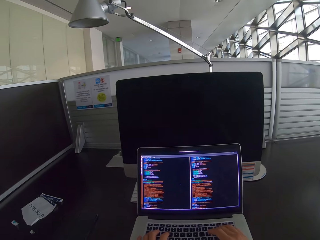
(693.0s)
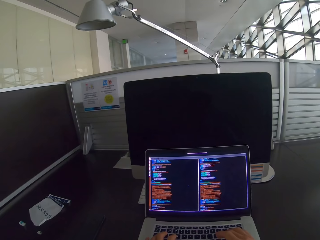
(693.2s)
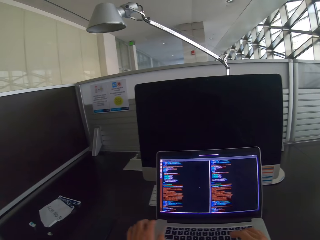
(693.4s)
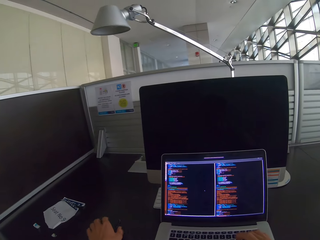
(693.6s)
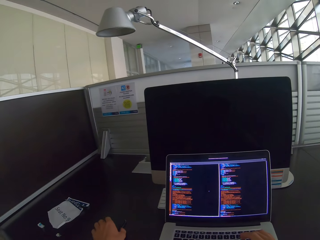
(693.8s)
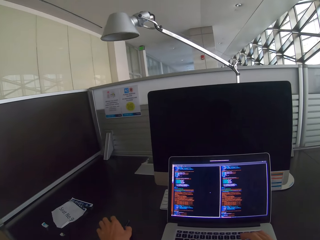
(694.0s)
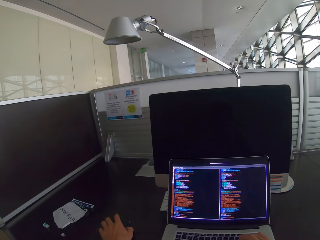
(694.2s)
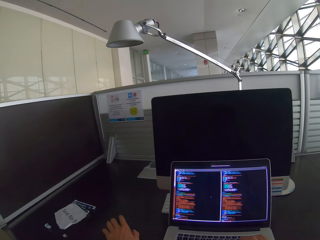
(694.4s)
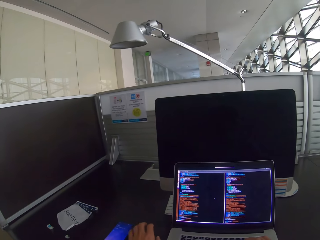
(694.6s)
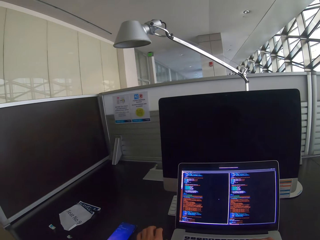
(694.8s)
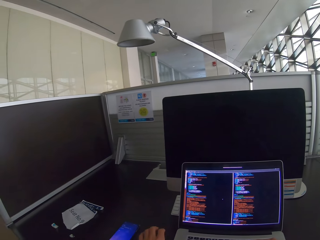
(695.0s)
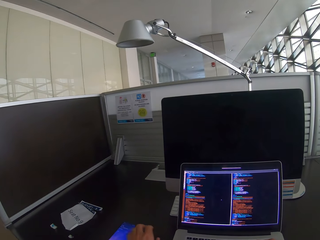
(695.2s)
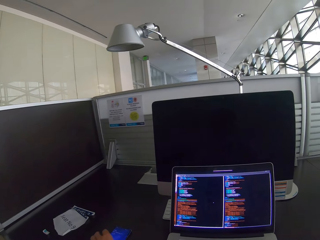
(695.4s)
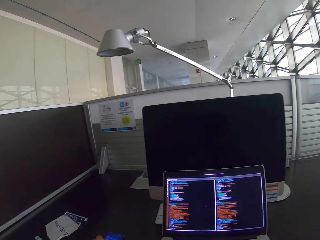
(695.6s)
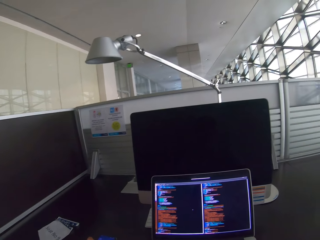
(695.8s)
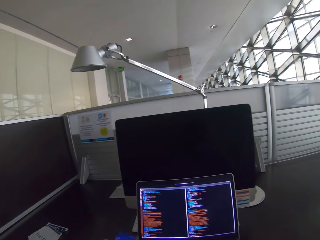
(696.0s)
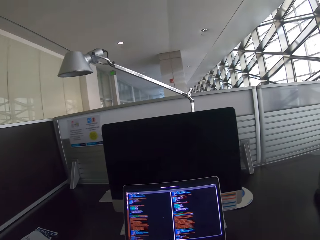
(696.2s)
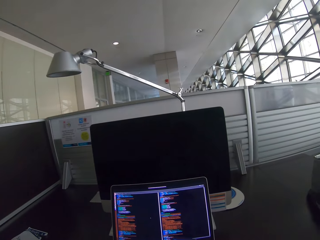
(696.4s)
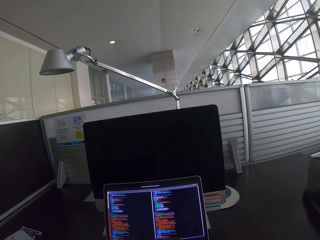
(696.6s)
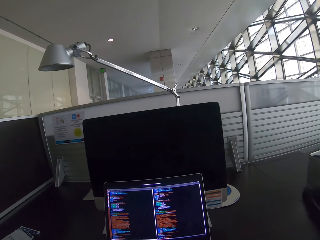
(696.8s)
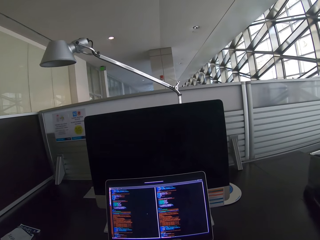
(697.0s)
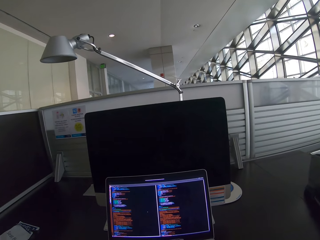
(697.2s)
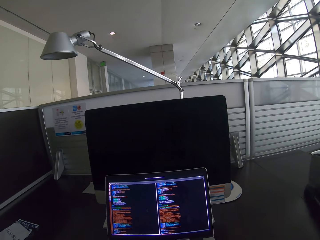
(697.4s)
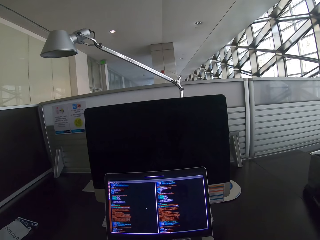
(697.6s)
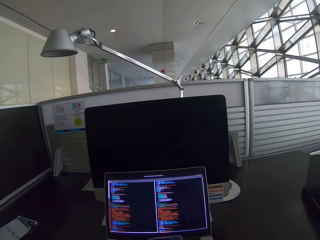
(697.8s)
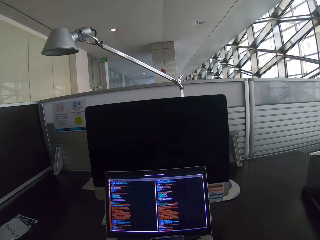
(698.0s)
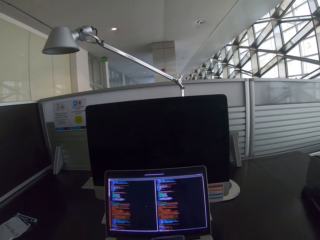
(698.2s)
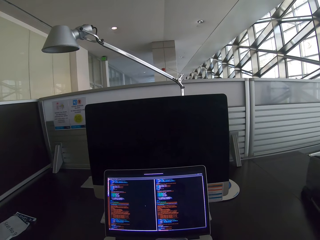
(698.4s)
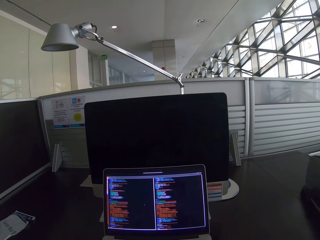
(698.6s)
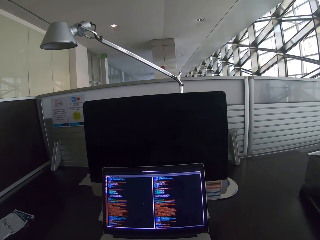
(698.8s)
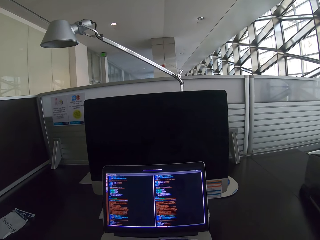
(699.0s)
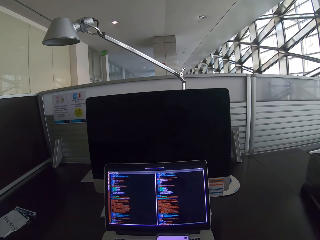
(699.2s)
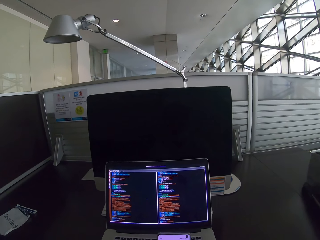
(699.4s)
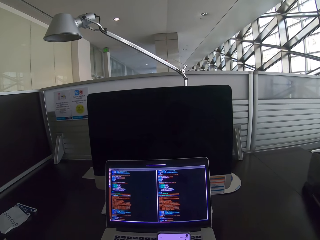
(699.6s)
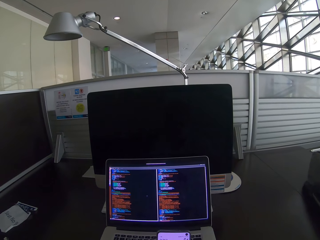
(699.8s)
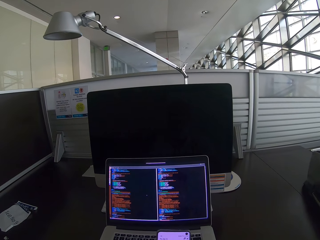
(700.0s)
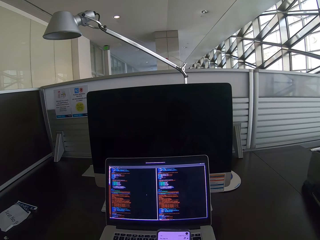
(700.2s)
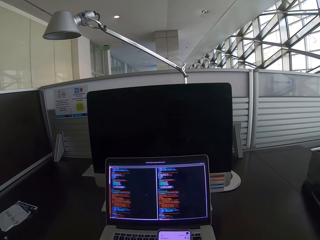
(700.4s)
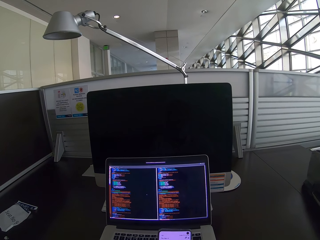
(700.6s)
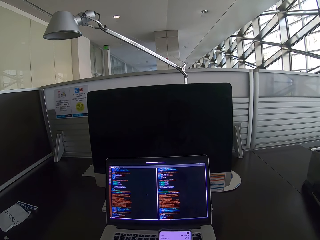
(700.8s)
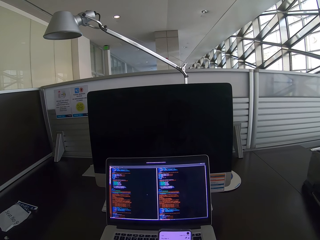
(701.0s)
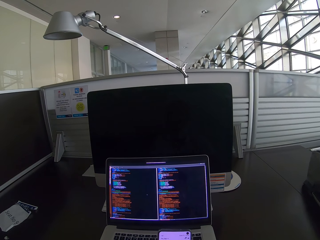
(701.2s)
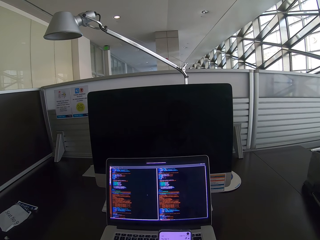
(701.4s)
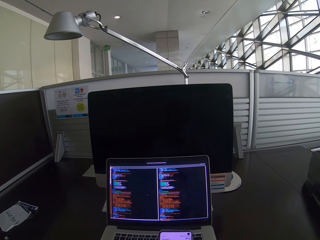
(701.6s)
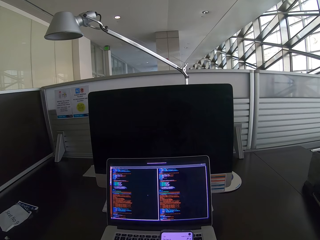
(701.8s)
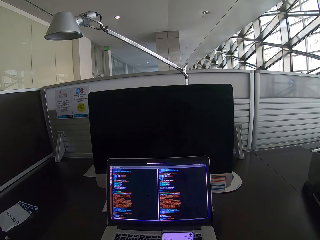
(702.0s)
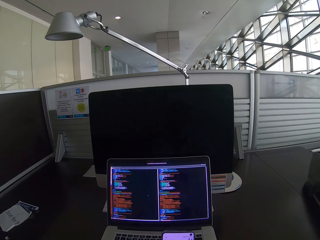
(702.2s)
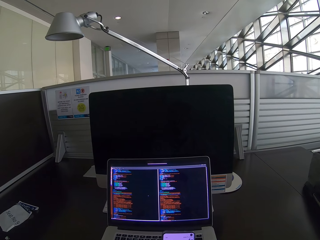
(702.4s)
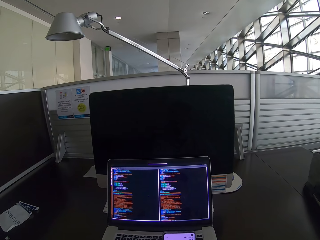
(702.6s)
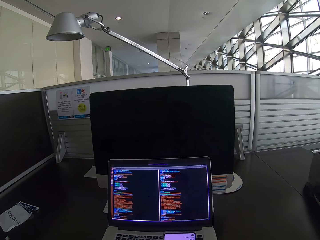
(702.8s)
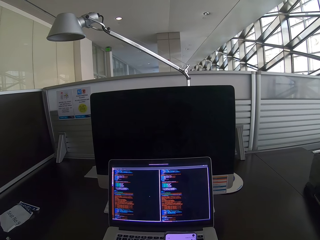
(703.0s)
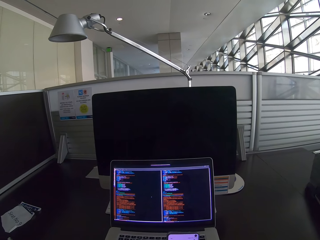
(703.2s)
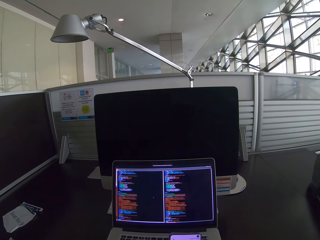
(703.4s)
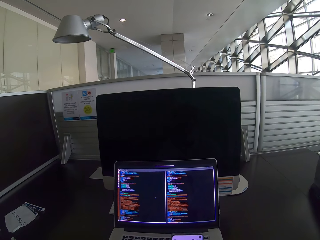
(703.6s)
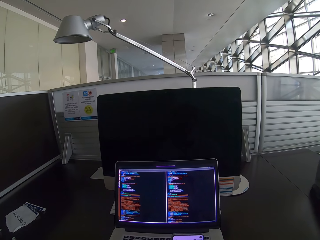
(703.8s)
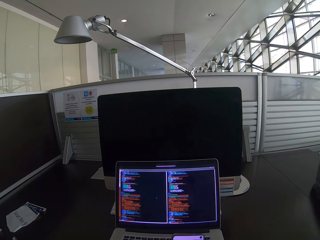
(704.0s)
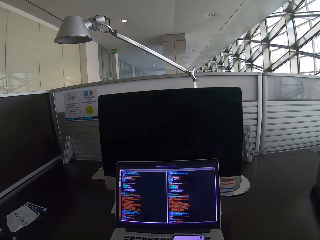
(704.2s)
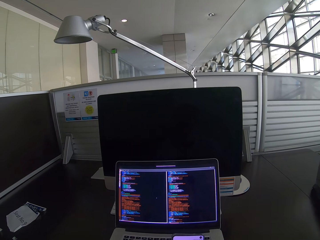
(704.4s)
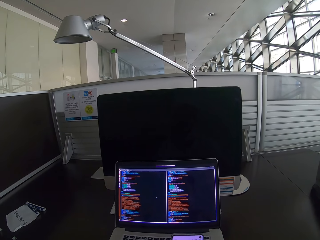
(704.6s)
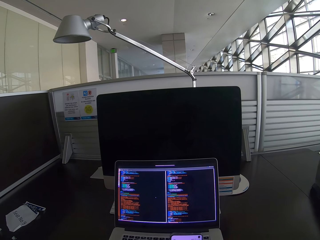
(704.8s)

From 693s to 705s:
The camera wearer touches a phone. They press the phone. They take the phone. They operate the phone.

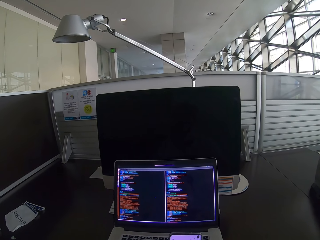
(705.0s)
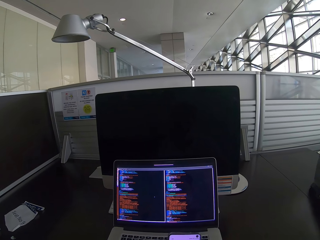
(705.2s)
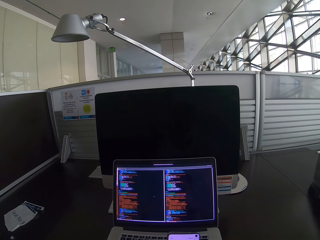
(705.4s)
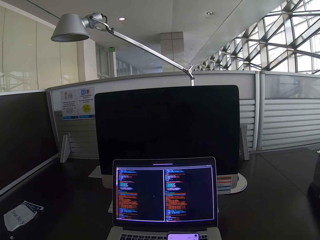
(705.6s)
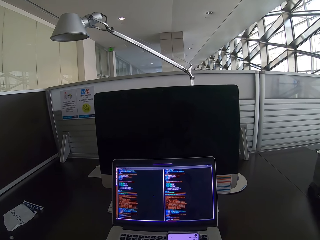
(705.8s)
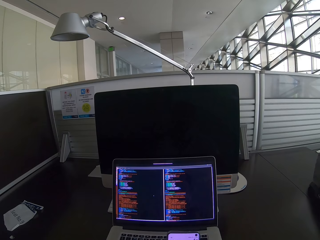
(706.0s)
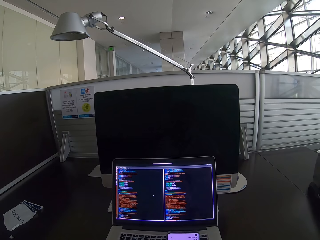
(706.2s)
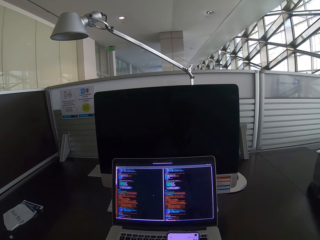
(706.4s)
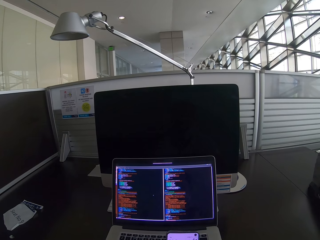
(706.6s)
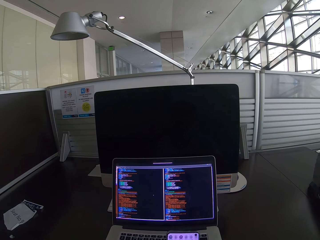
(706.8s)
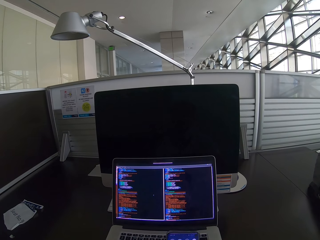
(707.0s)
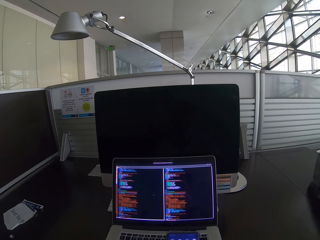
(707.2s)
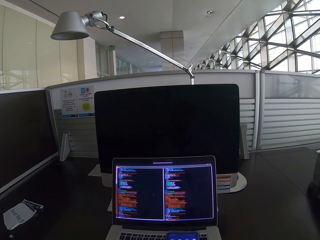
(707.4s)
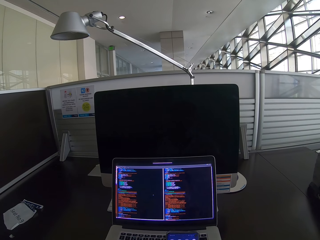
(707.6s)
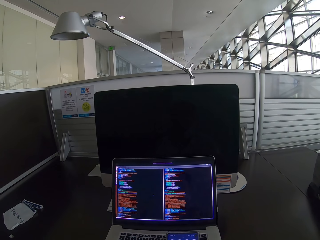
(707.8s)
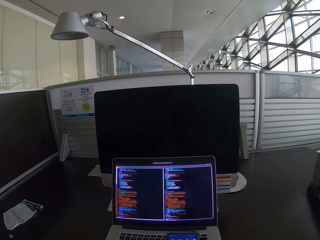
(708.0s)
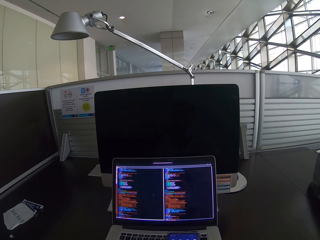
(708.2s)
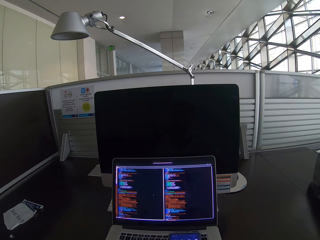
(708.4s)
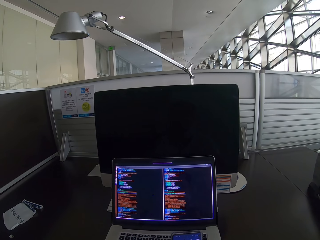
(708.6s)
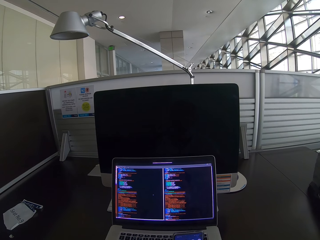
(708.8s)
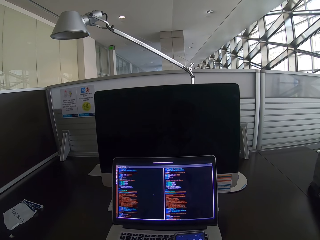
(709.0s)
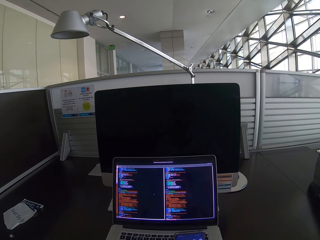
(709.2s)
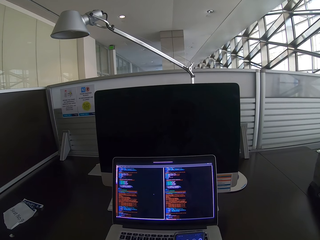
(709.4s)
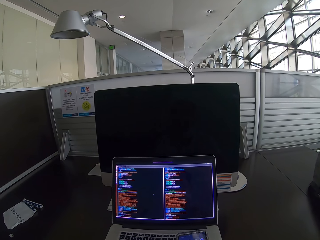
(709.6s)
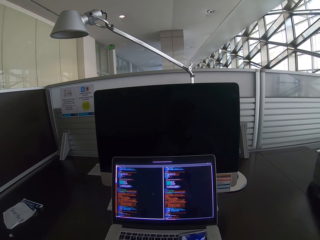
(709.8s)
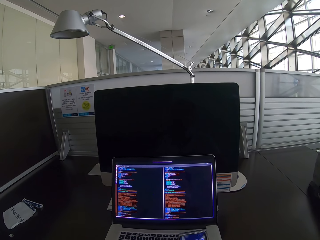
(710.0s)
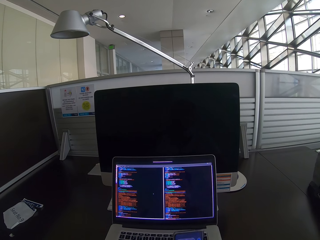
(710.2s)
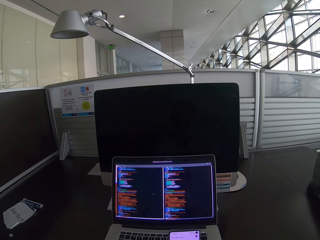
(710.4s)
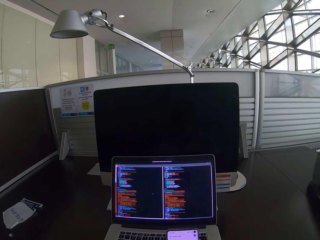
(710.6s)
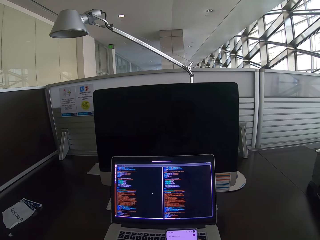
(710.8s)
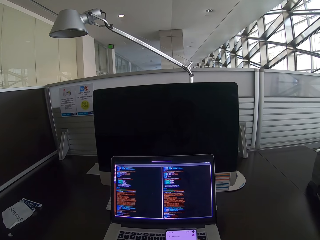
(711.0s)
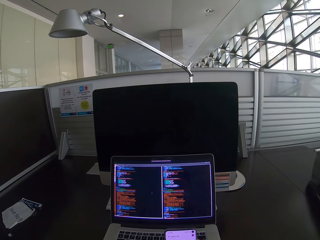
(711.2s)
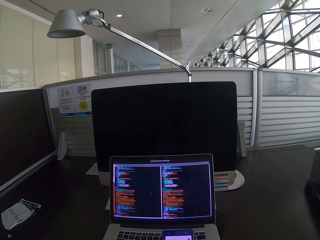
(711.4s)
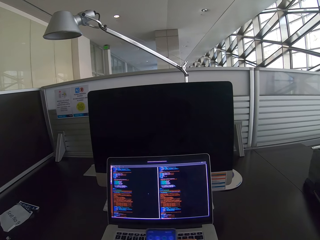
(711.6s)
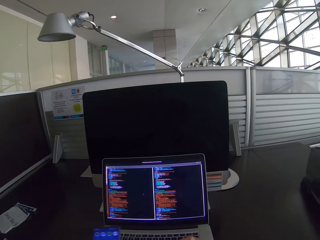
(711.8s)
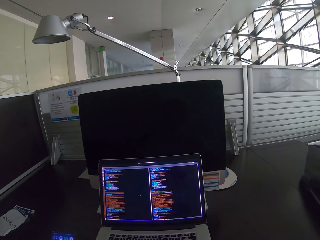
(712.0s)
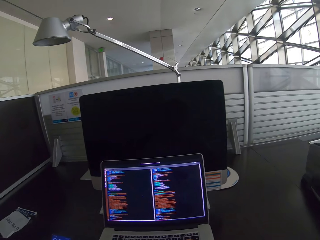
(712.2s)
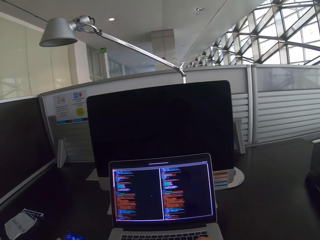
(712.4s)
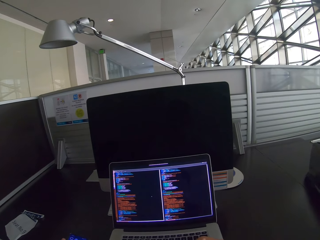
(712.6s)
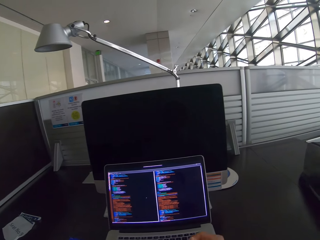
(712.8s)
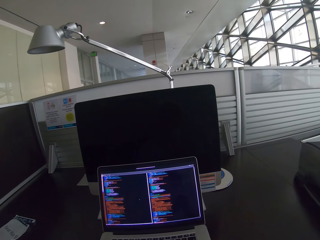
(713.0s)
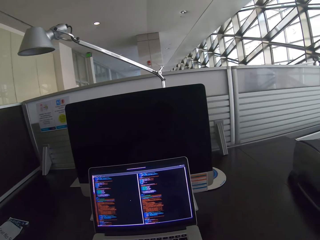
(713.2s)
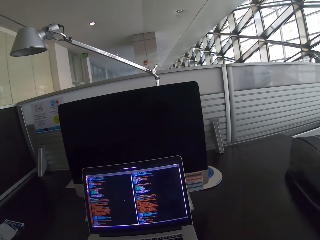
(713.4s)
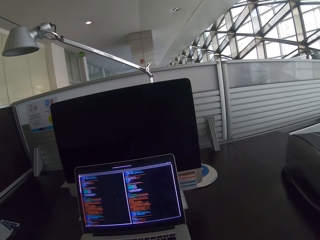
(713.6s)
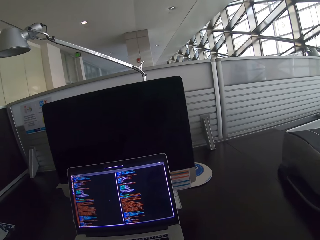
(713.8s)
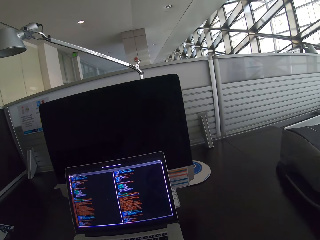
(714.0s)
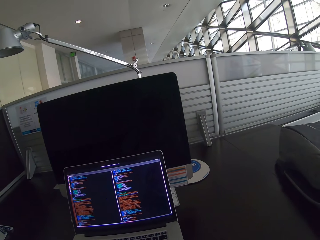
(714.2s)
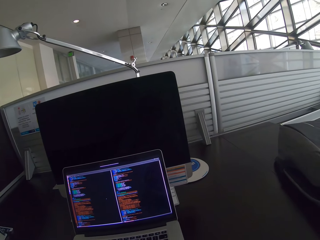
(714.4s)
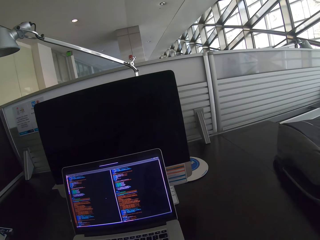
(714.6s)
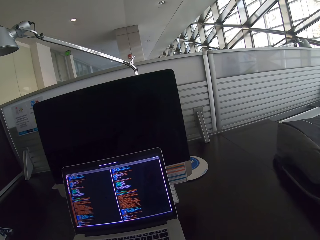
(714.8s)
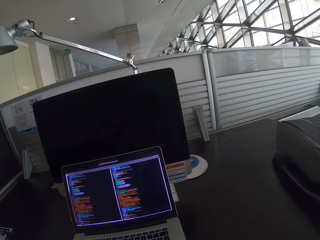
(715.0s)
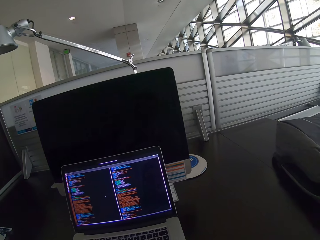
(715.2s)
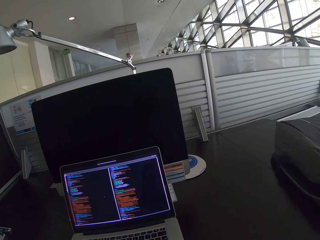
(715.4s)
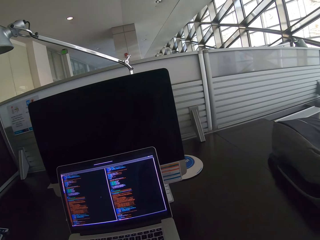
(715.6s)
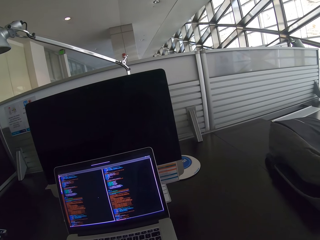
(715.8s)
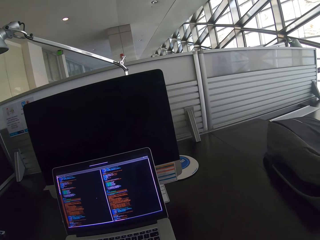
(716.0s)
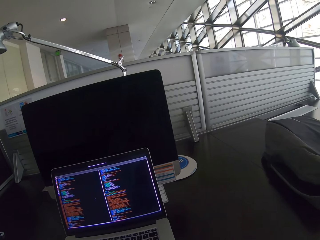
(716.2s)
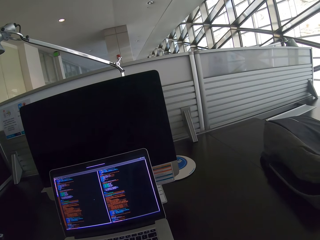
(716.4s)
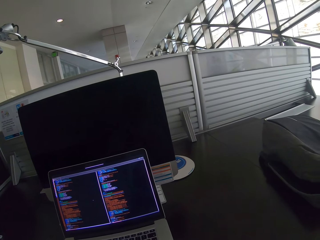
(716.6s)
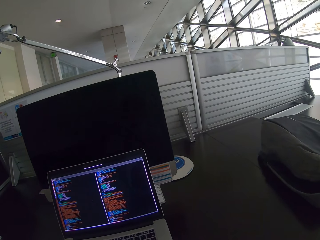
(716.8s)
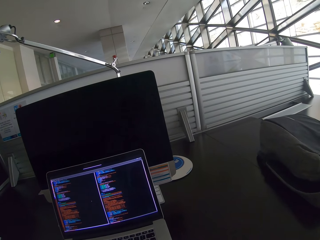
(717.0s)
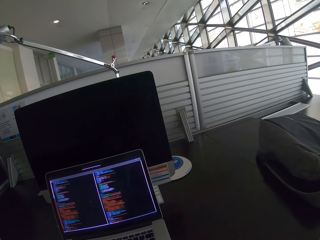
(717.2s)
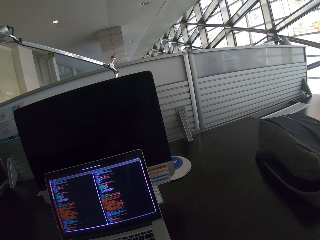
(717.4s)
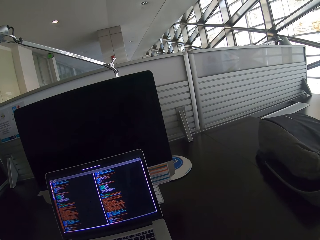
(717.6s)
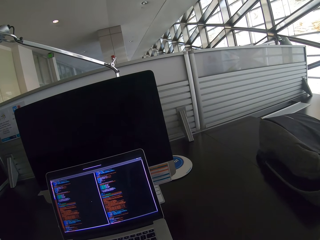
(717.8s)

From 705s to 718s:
The camera wearer places a phone on the desk. They operate a laptop and stare at the laptop.
